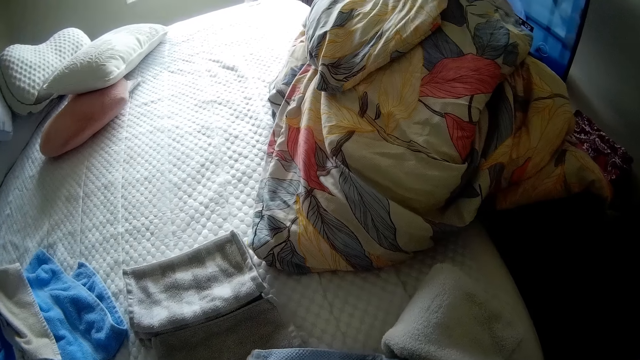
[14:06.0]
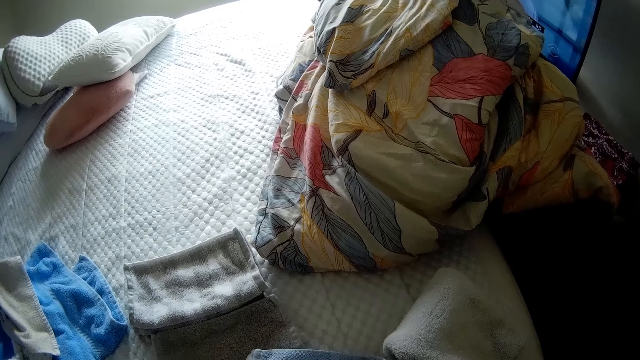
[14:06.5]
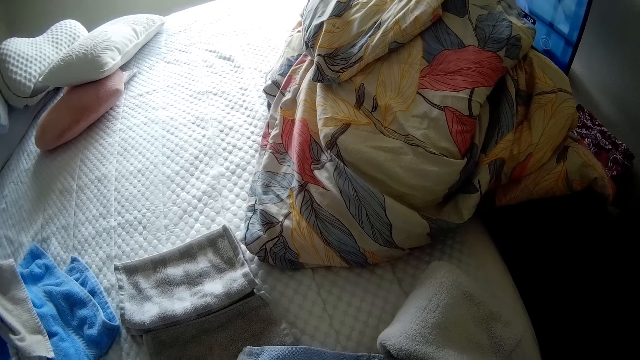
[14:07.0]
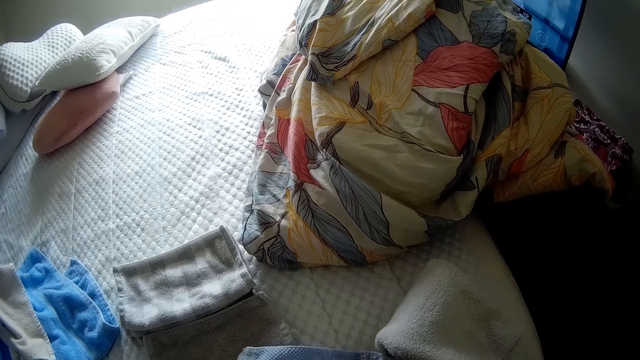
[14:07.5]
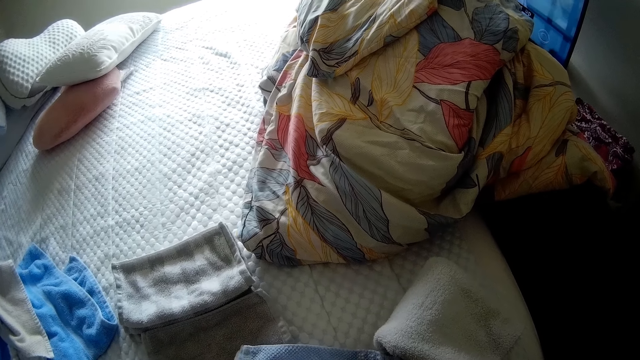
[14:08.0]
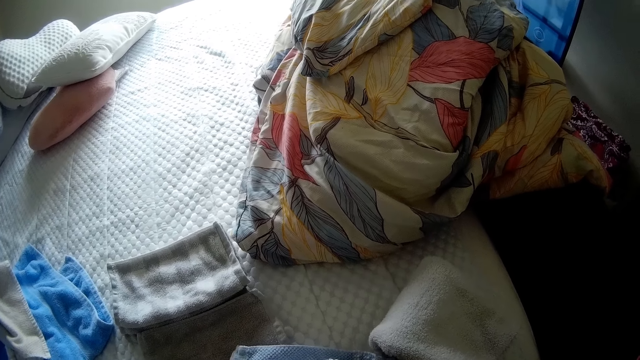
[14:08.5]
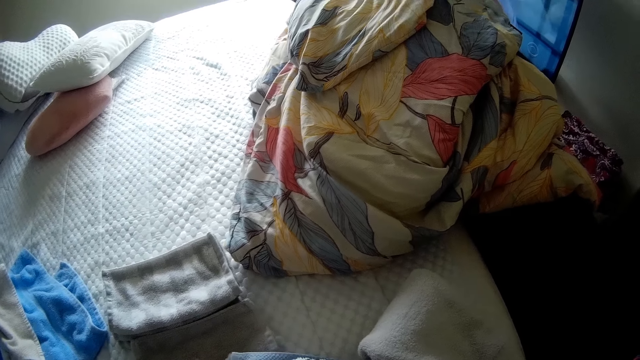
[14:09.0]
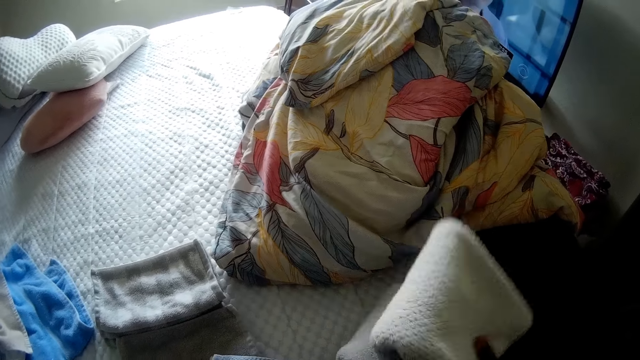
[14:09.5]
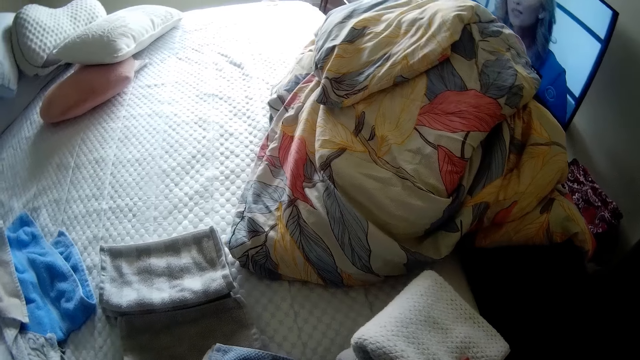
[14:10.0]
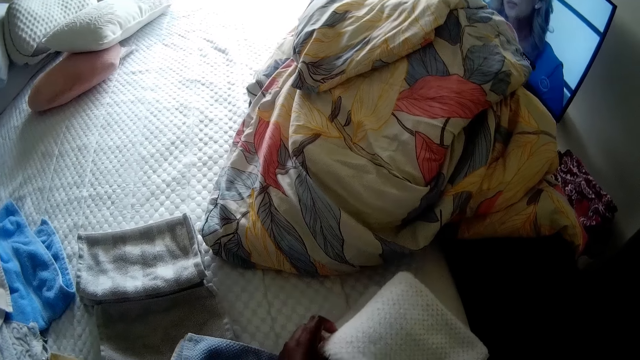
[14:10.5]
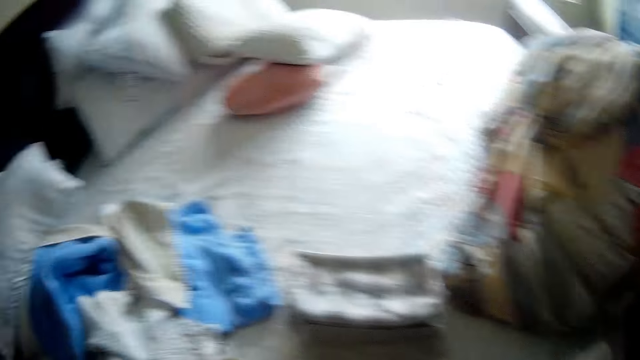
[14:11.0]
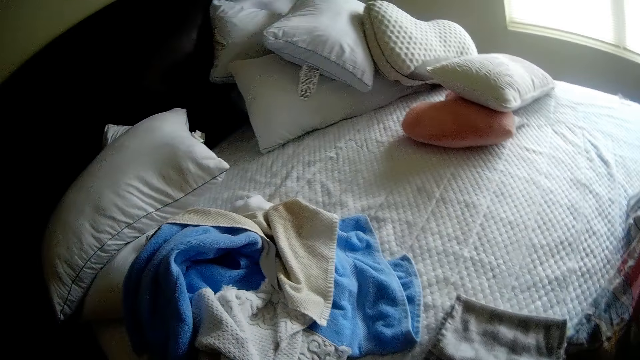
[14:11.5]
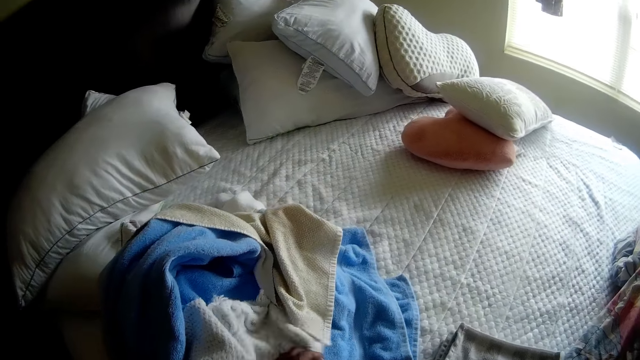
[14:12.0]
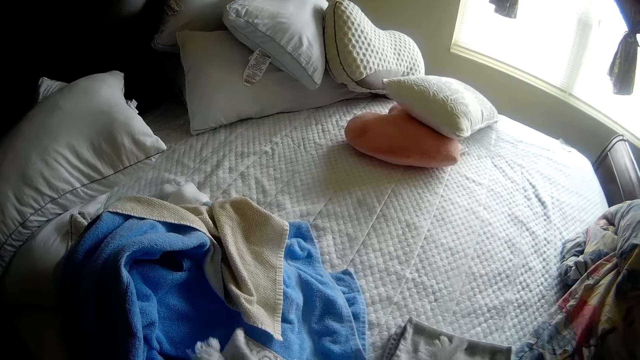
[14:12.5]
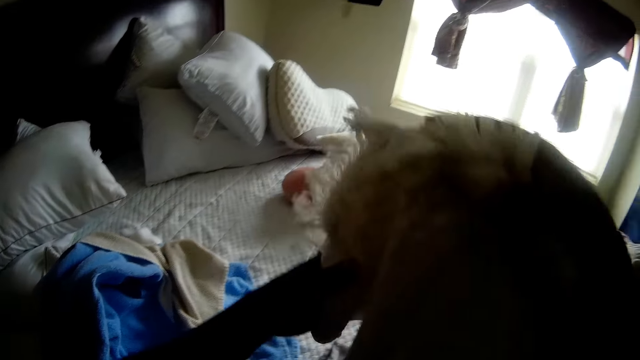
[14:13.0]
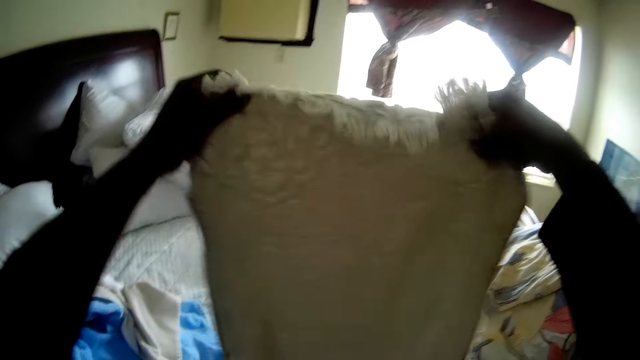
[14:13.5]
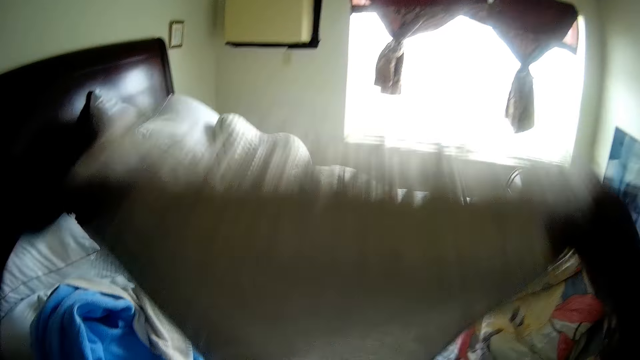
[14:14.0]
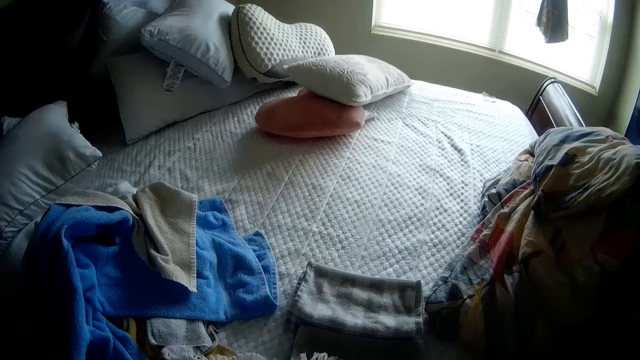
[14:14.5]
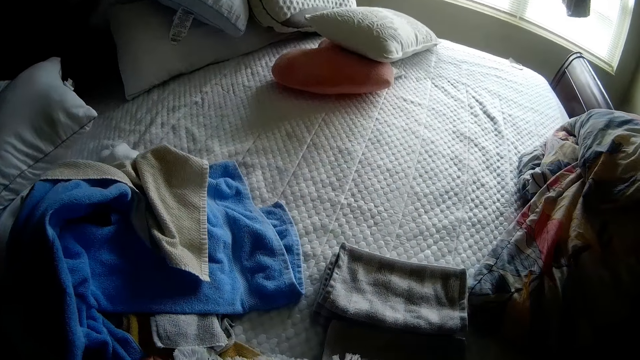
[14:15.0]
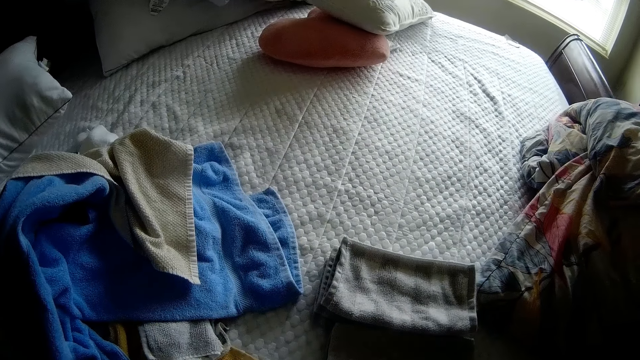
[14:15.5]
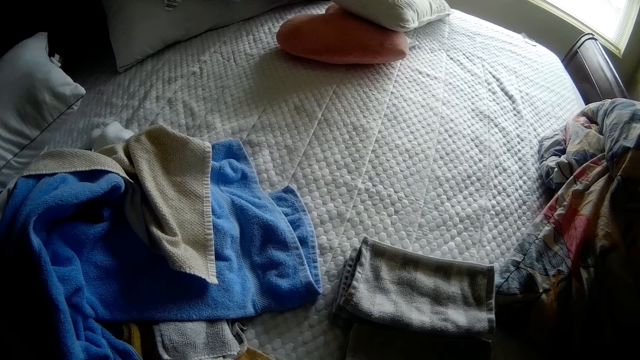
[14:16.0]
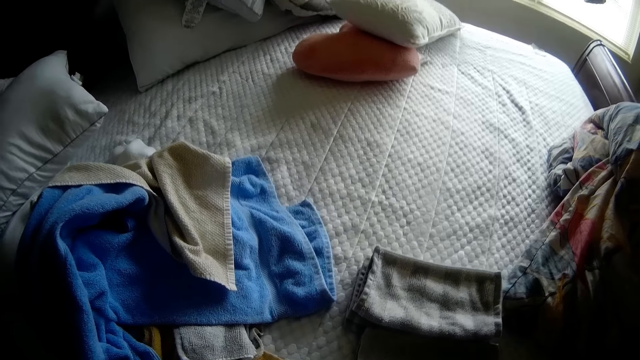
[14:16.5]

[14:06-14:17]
The camera wearer places the cloth in her right hand on the bed. She picks up a cloth from the bed with her right hand. She spreads out the cloth in her hand with both hands.

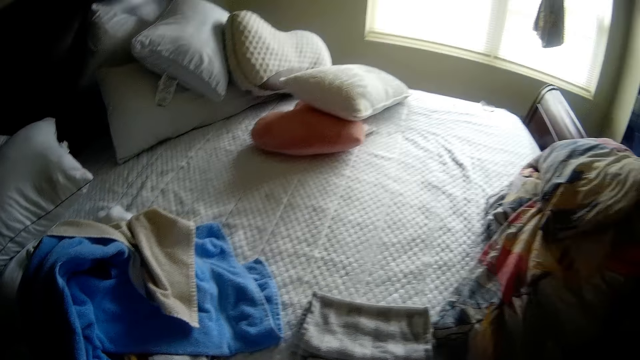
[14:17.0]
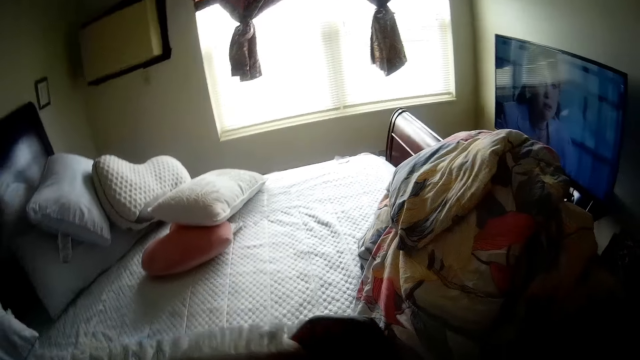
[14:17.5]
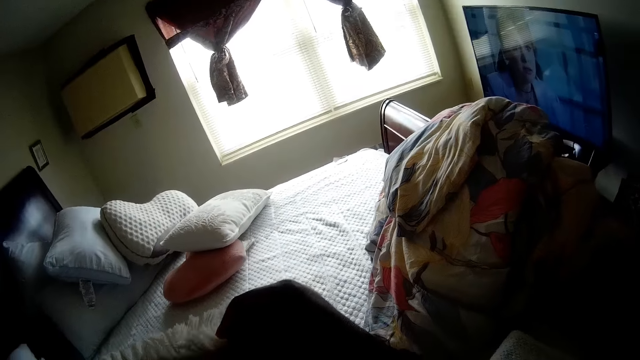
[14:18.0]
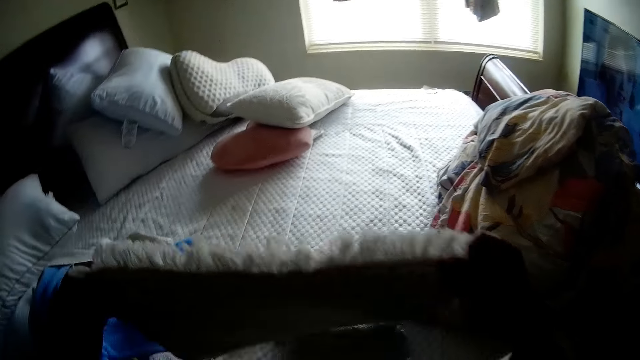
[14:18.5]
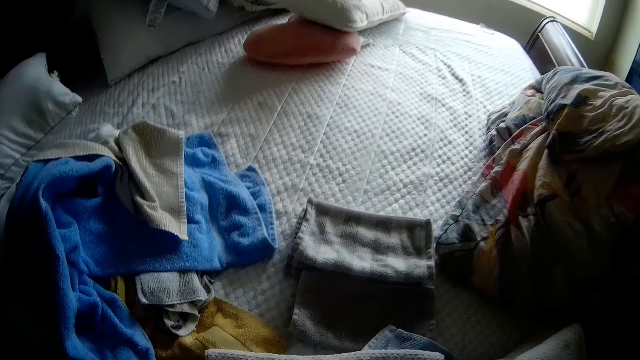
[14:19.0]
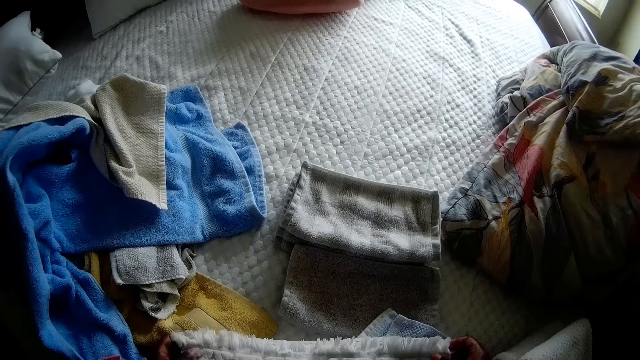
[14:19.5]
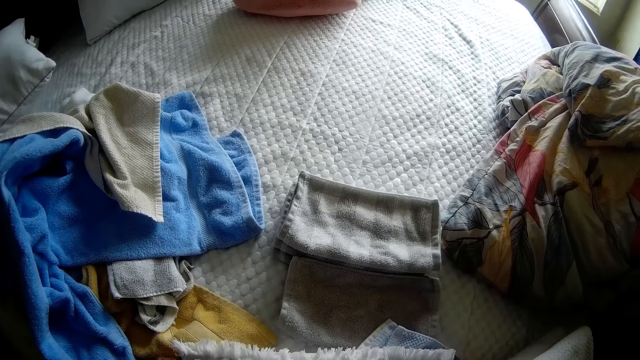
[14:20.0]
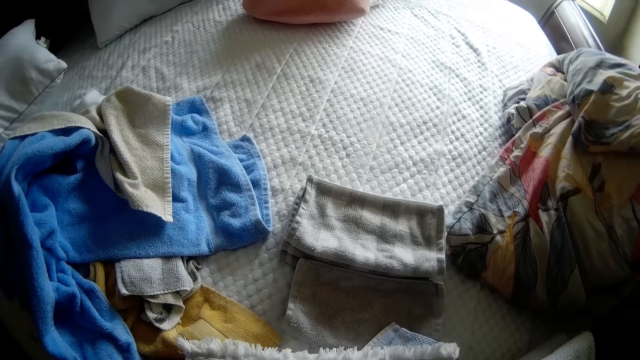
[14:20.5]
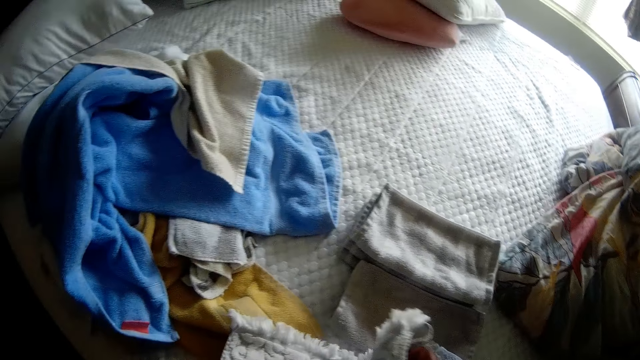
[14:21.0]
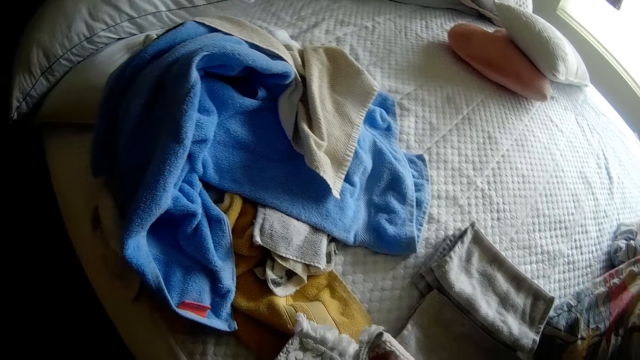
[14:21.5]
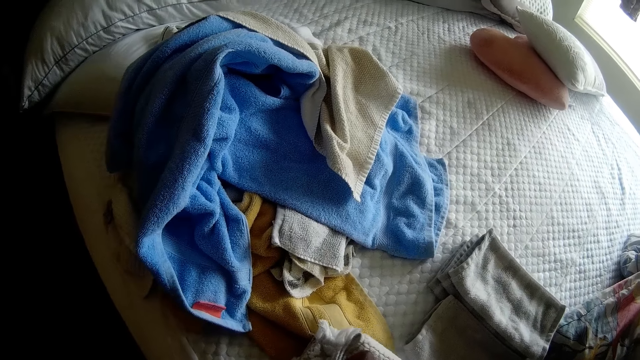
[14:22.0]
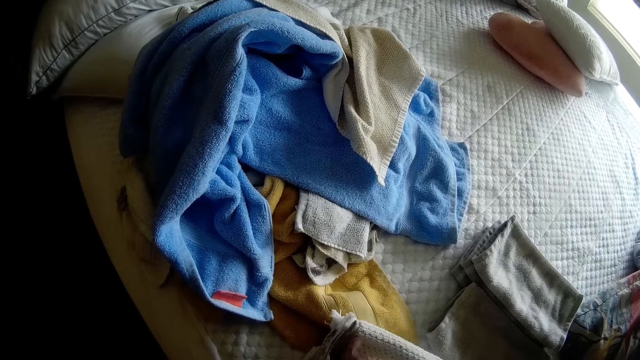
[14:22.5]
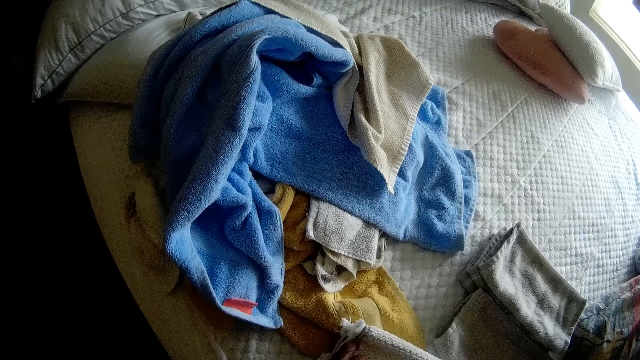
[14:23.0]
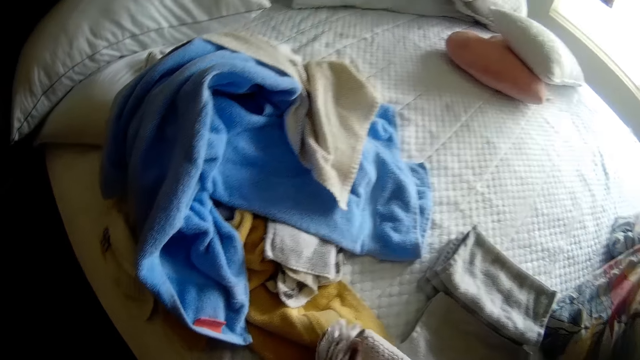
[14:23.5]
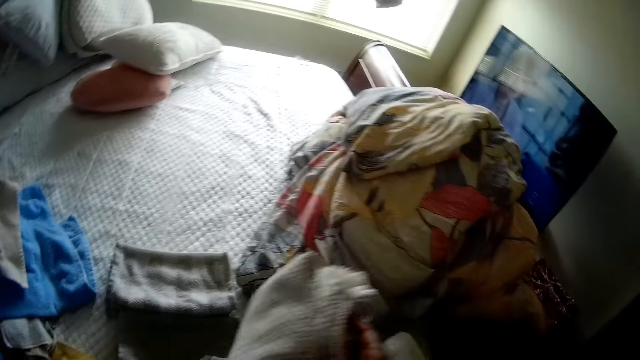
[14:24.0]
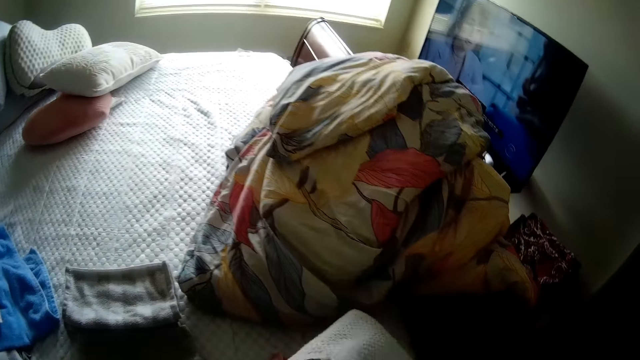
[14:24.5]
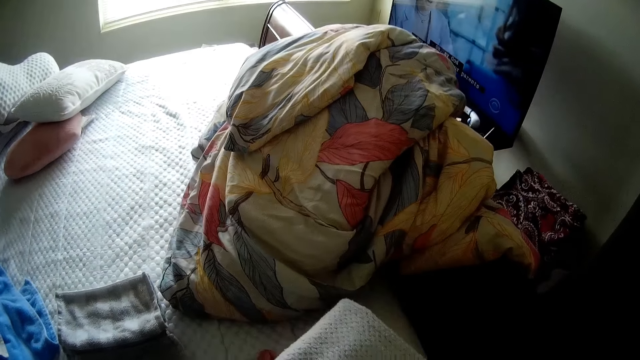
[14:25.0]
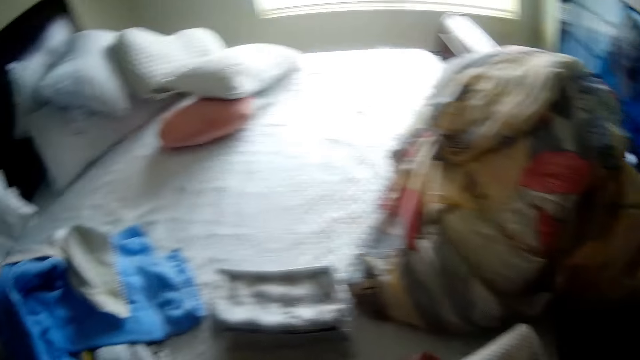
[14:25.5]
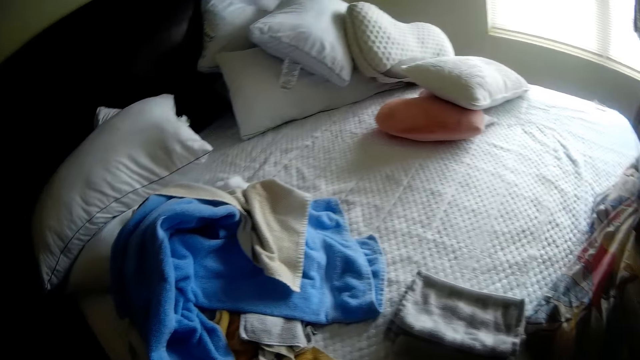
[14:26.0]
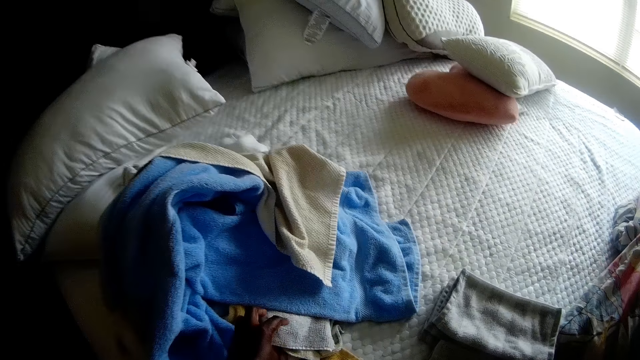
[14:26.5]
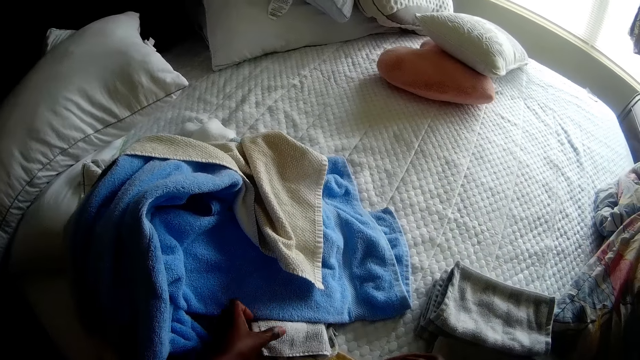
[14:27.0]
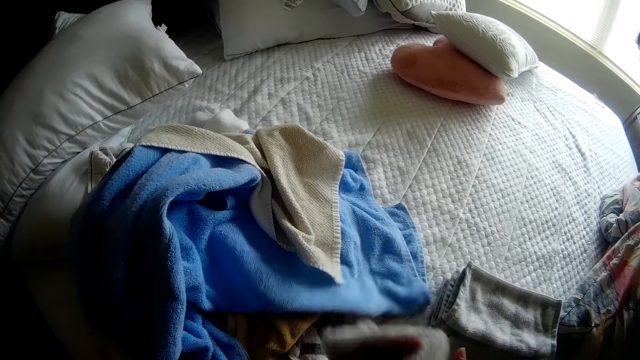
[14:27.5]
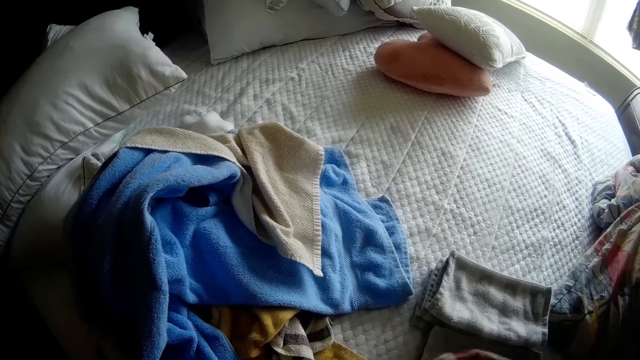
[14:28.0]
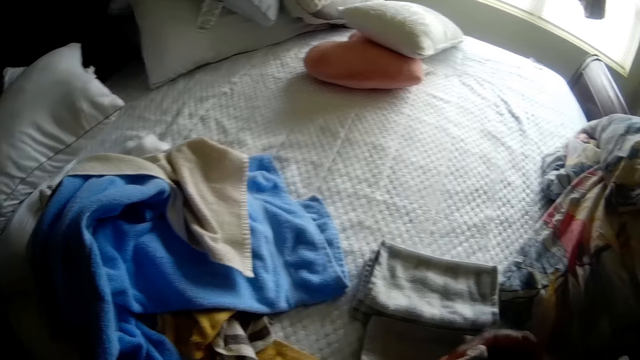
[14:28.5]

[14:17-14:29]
The camera wearer folds the cloth on the bed with both hands. She places the cloth in her right hand on the bed. She picks up a face towel from the bed with her left hand.
